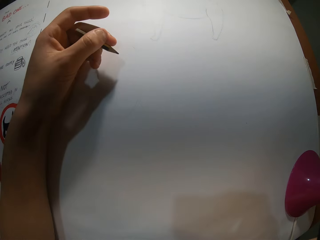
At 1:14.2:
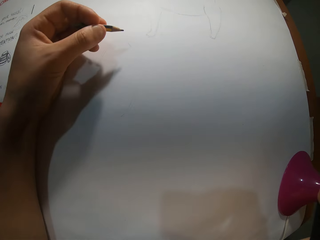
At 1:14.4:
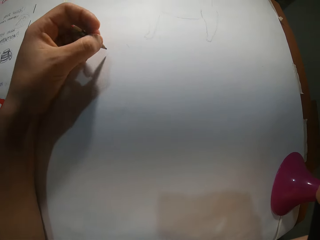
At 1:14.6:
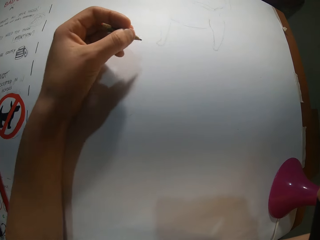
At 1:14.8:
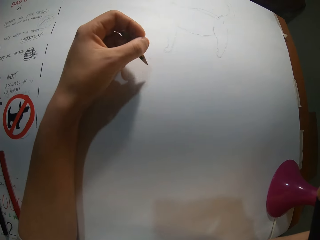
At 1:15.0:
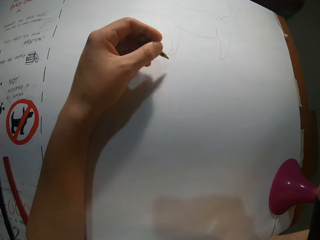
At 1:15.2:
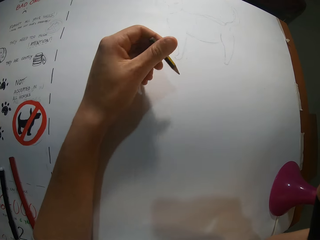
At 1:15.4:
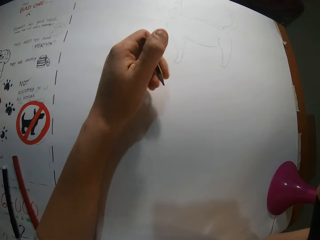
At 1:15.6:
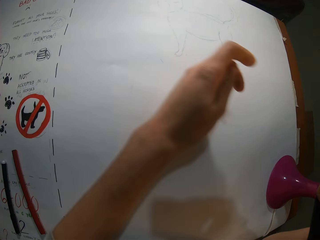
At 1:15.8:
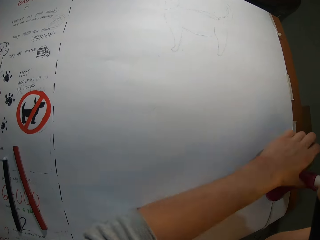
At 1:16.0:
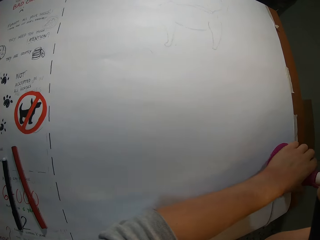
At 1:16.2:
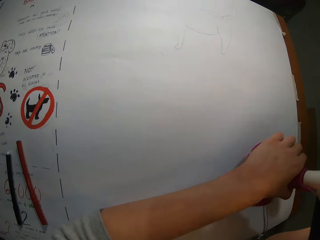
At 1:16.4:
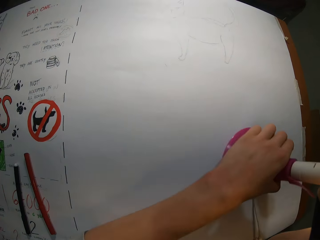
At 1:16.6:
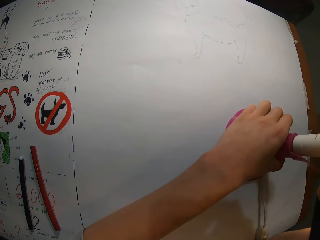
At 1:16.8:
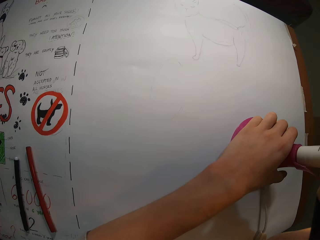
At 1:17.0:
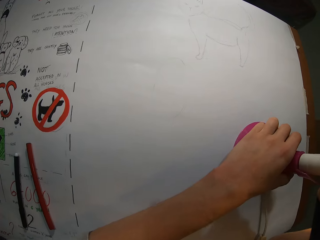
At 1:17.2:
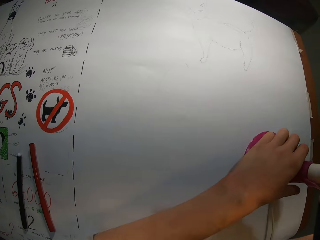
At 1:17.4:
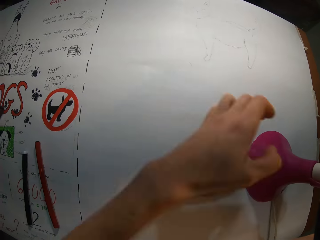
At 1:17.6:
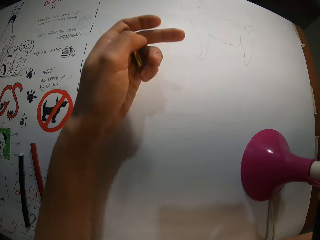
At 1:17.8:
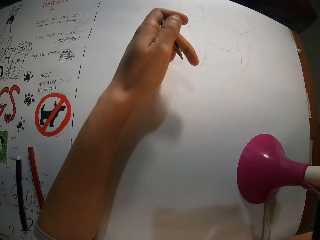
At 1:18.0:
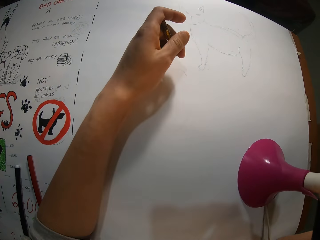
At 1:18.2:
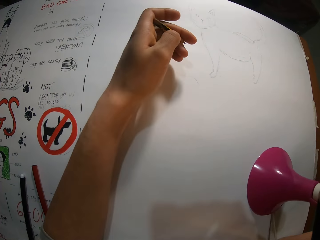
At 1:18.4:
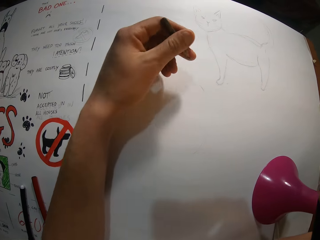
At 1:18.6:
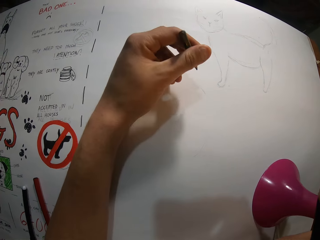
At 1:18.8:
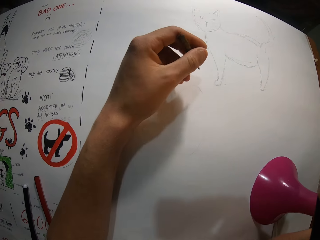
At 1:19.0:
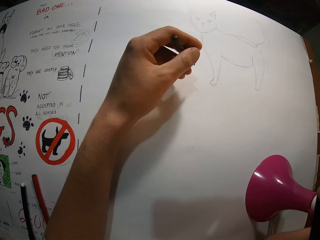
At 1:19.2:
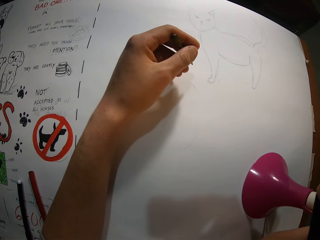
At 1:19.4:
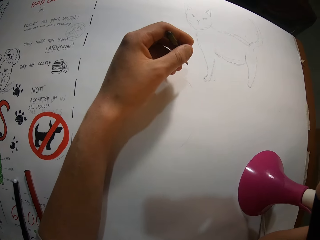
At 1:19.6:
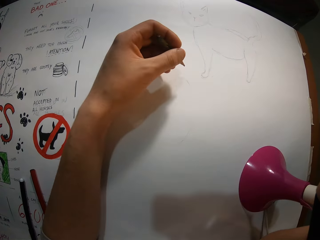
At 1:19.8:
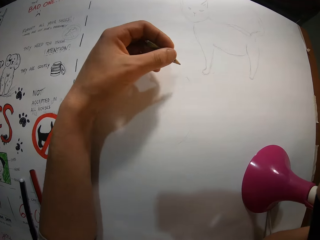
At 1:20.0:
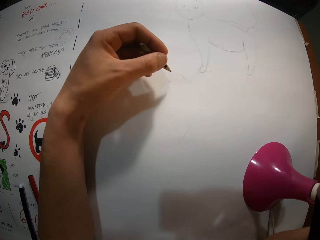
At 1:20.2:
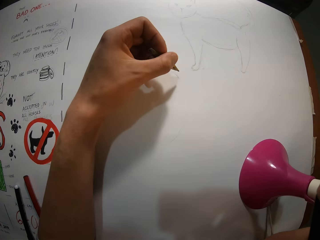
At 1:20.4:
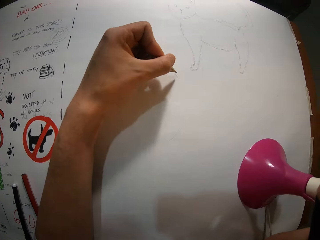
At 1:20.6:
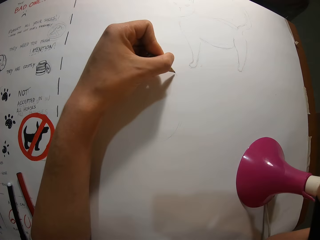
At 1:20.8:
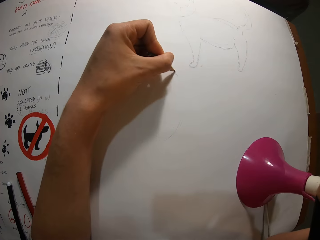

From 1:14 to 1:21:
The camera wearer adjusts the lamp or funnel on the drawing book with his left hand. He sketches over the drawing paper.

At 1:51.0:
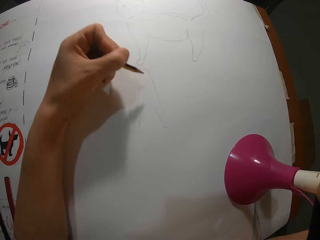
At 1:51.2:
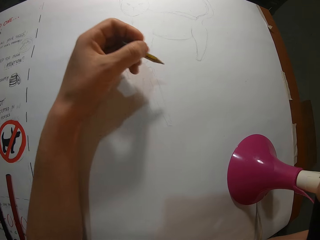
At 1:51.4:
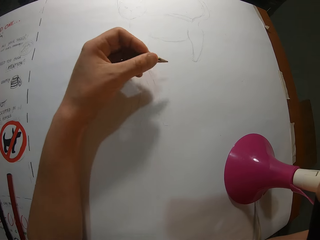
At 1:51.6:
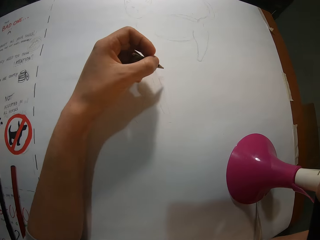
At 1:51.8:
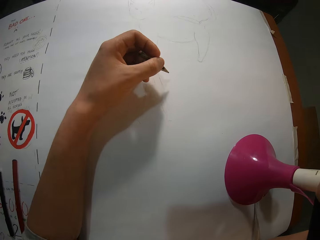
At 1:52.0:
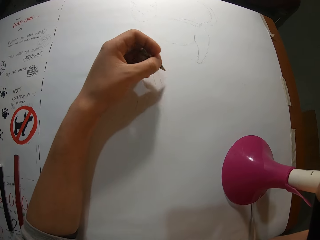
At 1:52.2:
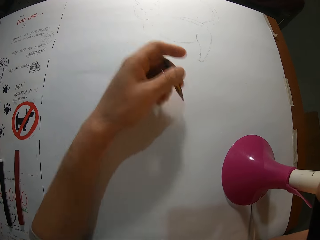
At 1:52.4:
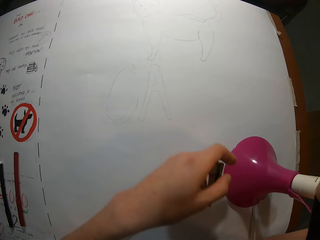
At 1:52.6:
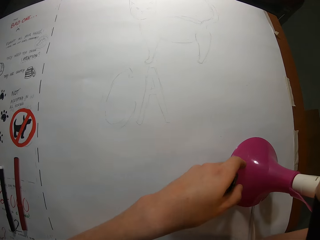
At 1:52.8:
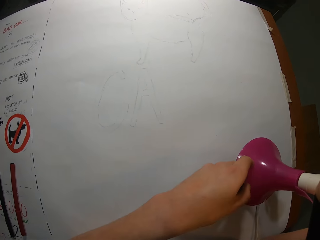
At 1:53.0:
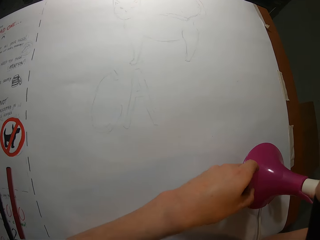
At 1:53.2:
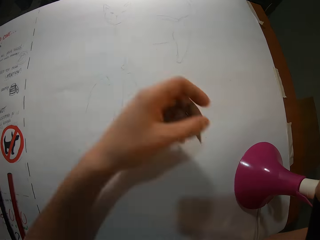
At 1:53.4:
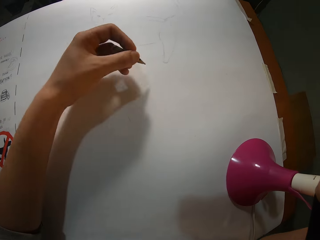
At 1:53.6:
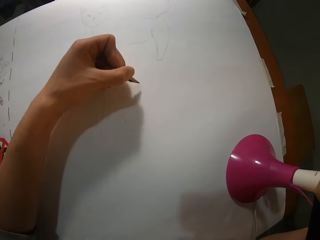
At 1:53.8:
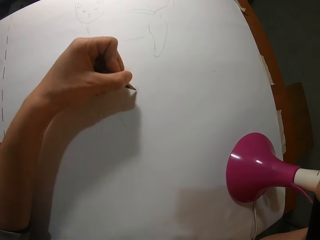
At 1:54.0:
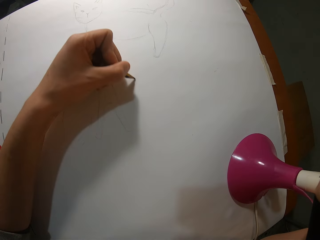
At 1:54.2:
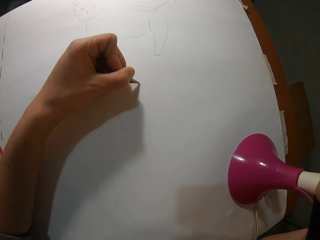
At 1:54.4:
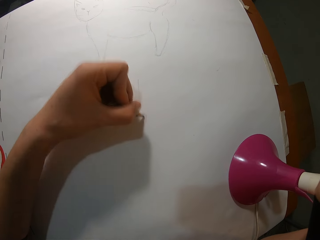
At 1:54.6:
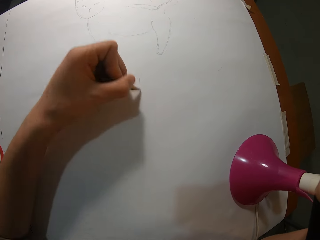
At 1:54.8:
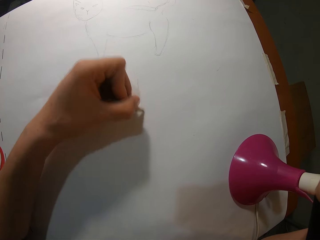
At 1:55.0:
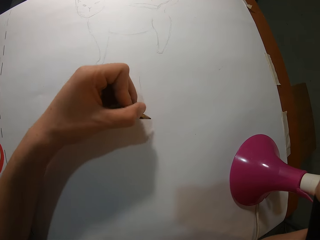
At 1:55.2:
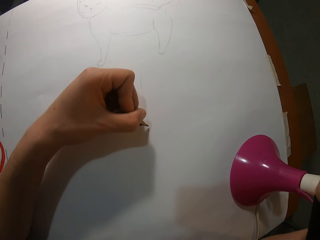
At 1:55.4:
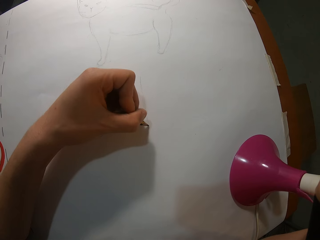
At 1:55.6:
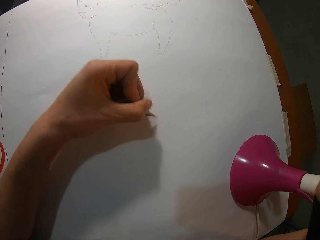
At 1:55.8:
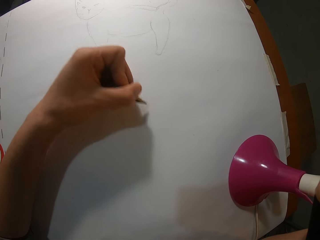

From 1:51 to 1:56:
The camera wearer adjusts the lamp on the drawing book with his left hand. He draws on the drawing book with the pencil in his left hand.

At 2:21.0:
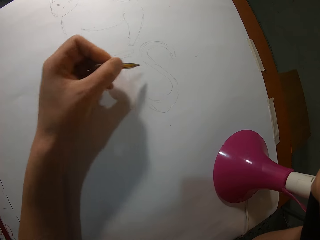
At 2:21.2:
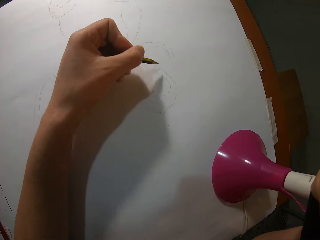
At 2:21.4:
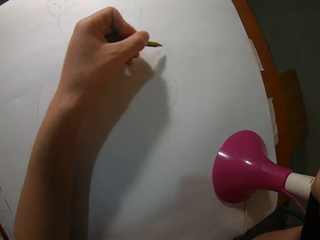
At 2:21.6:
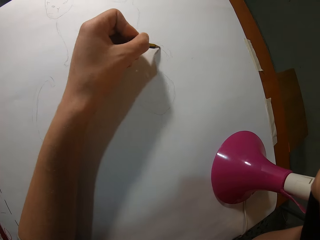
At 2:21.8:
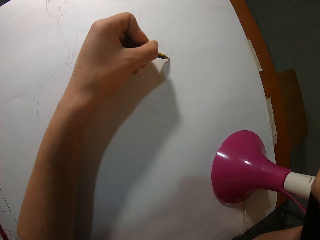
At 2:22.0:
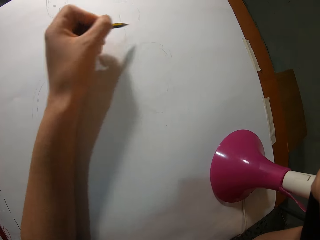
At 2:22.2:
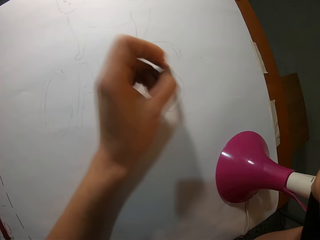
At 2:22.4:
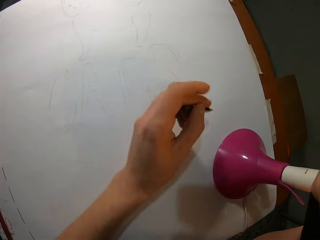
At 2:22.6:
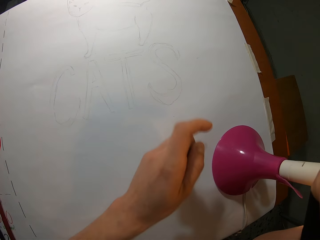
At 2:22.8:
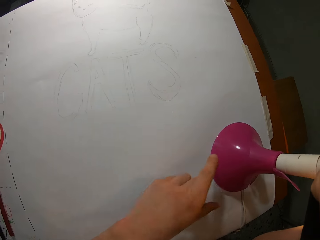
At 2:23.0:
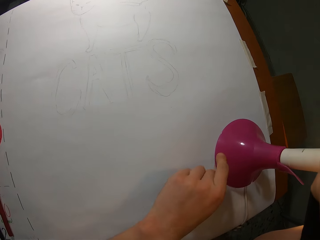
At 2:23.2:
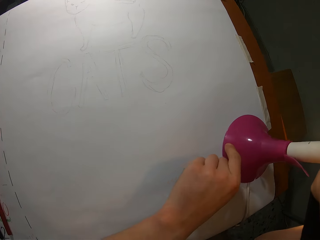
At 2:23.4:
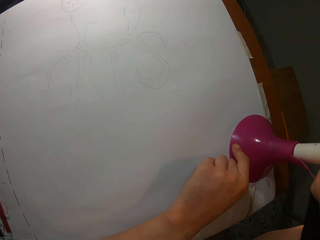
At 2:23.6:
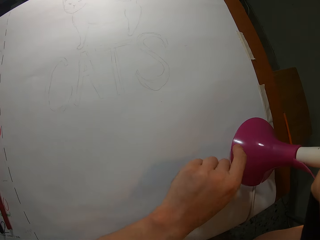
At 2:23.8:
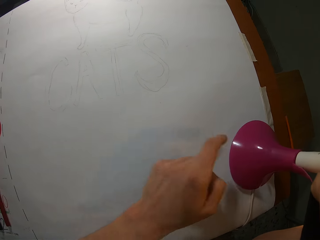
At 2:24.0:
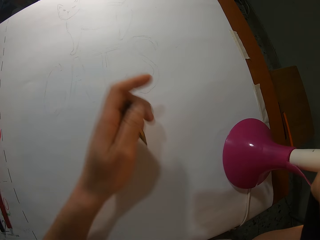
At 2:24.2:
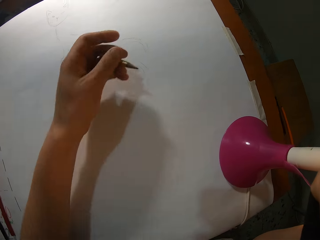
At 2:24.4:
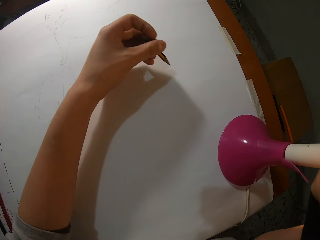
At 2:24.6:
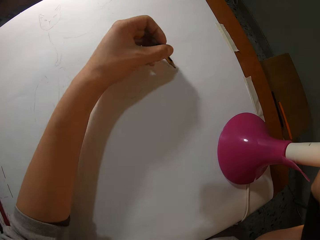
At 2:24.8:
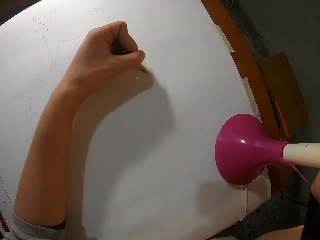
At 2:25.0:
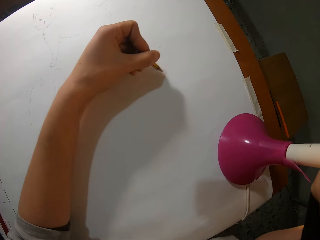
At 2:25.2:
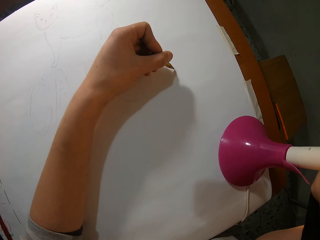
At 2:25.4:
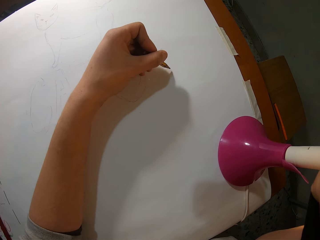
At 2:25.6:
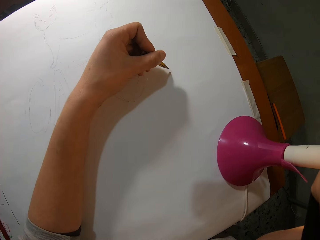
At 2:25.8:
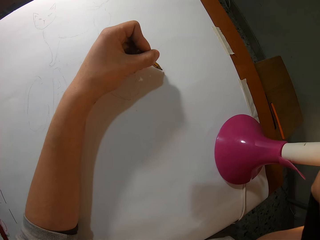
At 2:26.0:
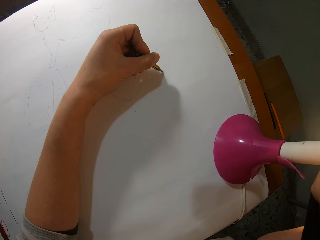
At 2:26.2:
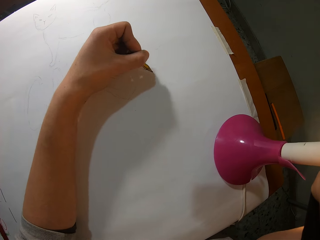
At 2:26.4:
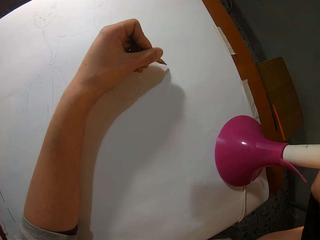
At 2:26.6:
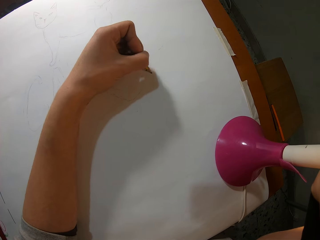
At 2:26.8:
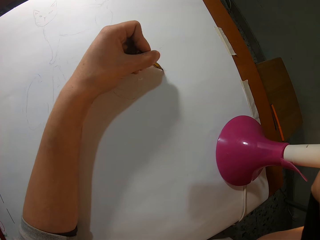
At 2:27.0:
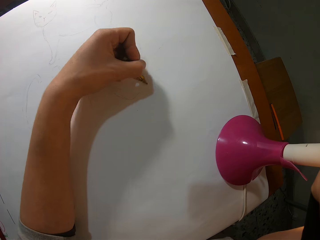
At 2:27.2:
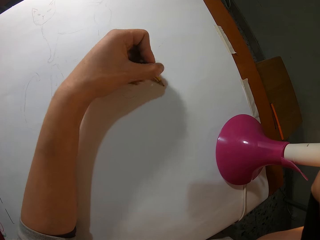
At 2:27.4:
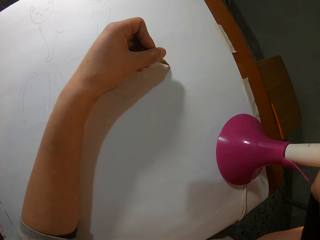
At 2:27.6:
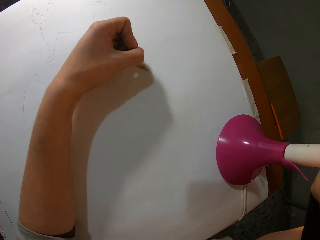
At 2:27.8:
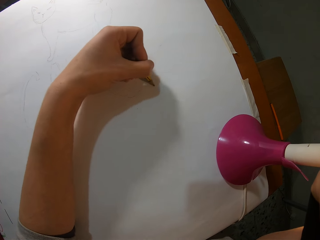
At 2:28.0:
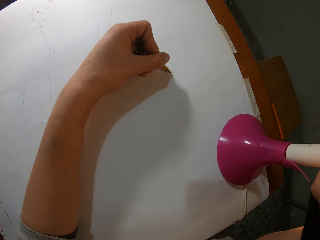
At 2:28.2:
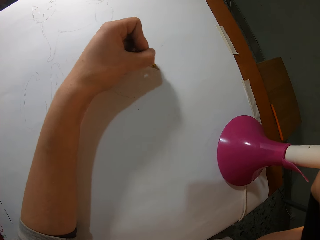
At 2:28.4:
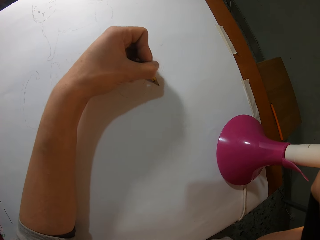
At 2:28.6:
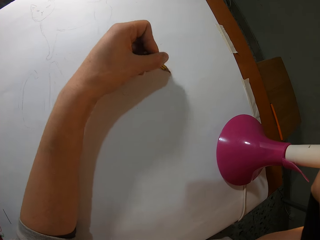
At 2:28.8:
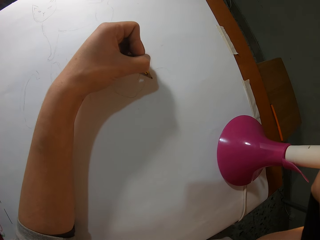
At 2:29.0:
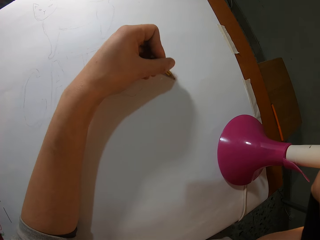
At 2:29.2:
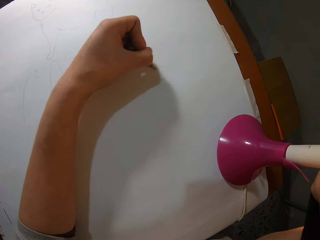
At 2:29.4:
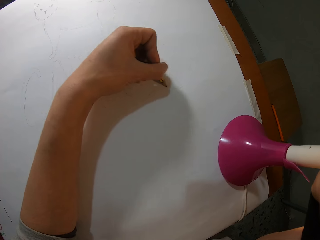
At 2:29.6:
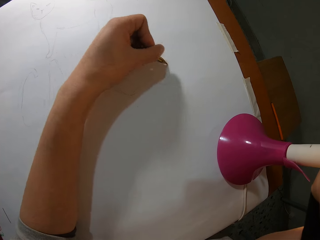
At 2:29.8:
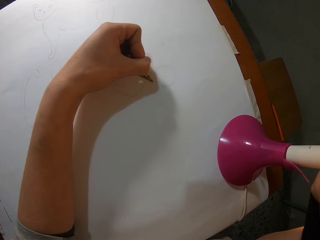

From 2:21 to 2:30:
The camera wearer adjusts the lamp or funnel on the drawing book with his left hand. He draws on the drawing book with the pencil in his left hand.
